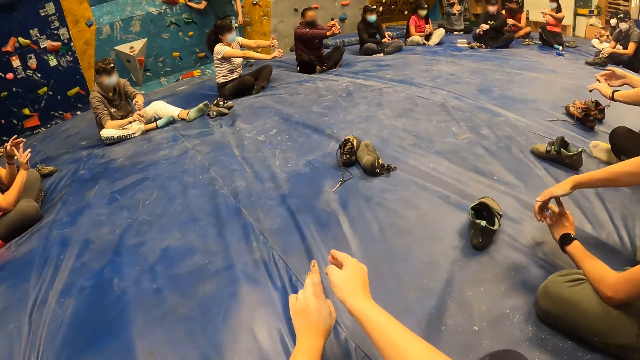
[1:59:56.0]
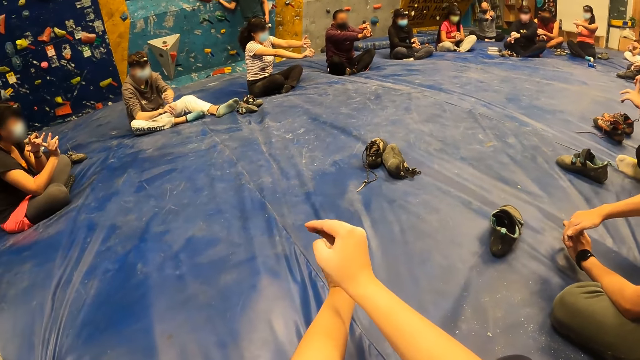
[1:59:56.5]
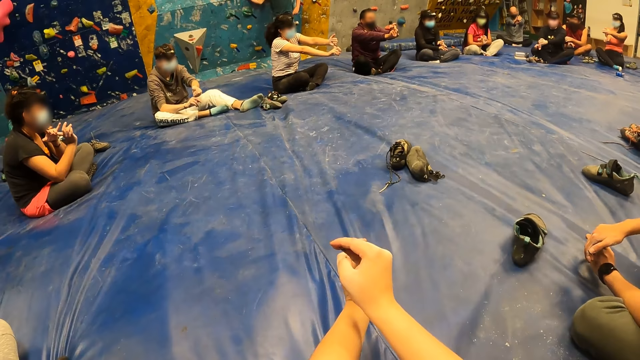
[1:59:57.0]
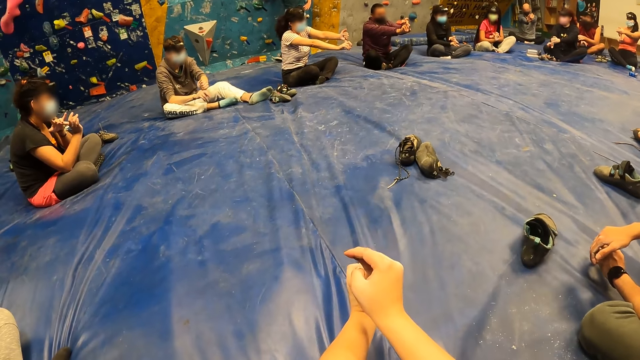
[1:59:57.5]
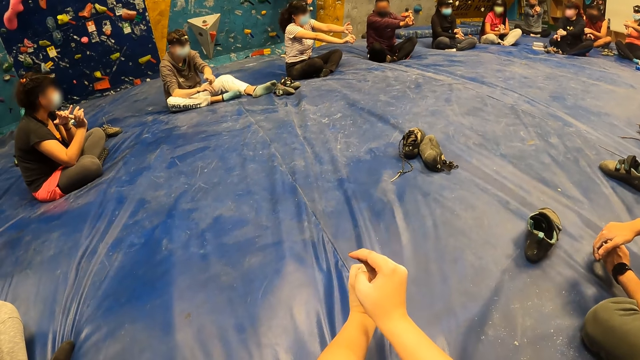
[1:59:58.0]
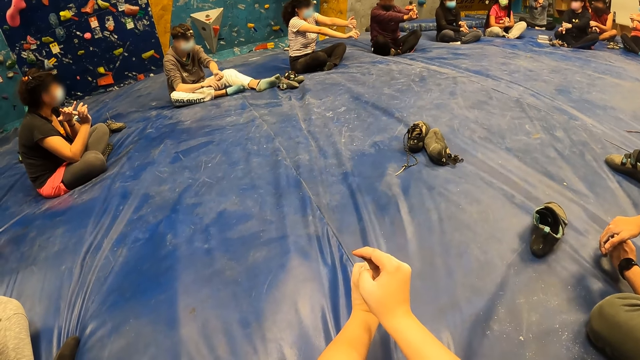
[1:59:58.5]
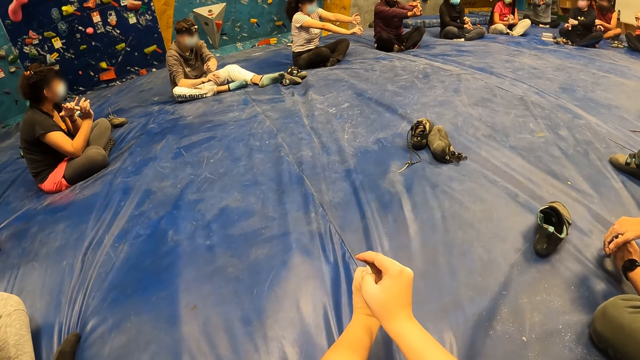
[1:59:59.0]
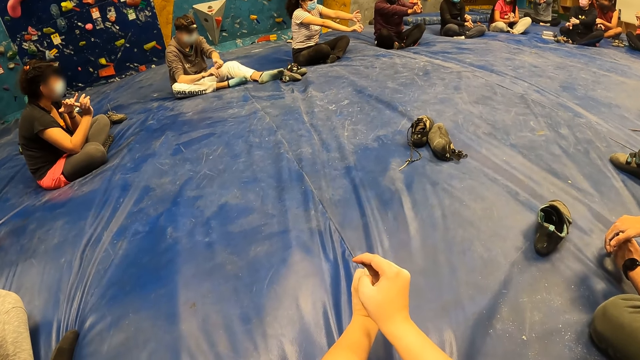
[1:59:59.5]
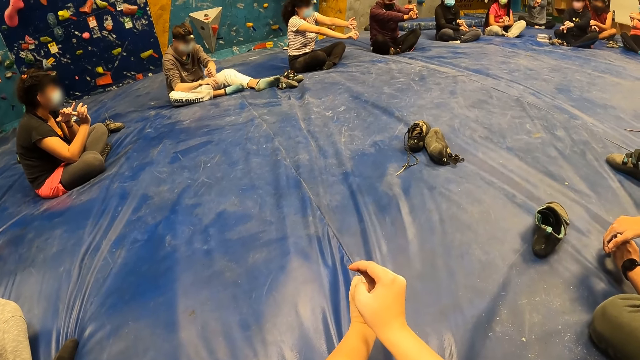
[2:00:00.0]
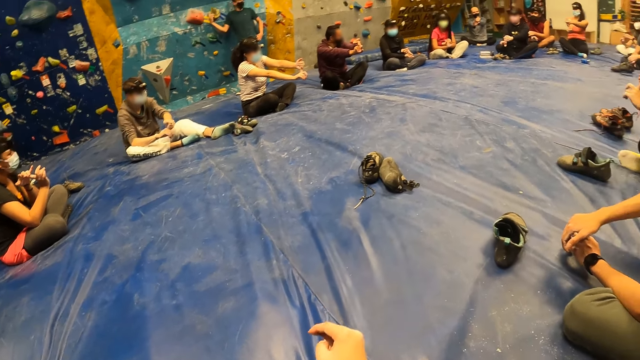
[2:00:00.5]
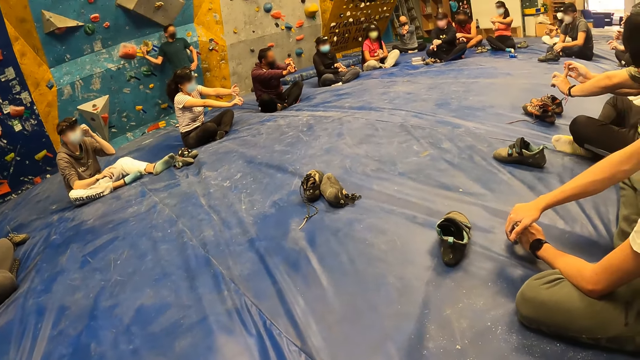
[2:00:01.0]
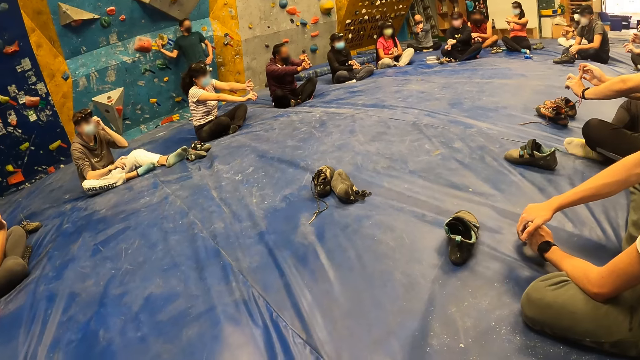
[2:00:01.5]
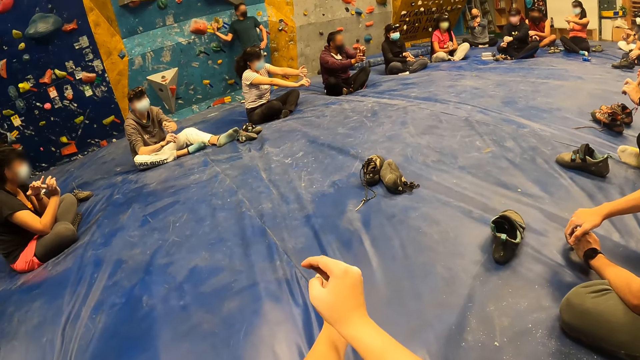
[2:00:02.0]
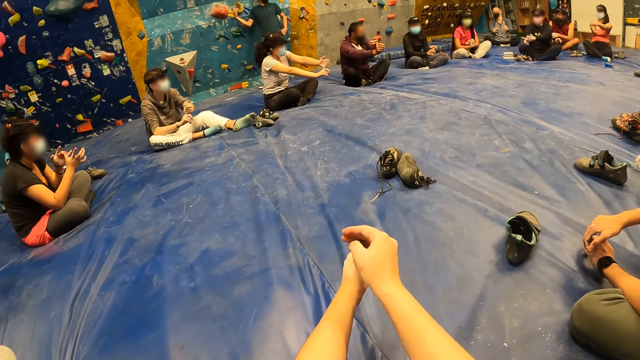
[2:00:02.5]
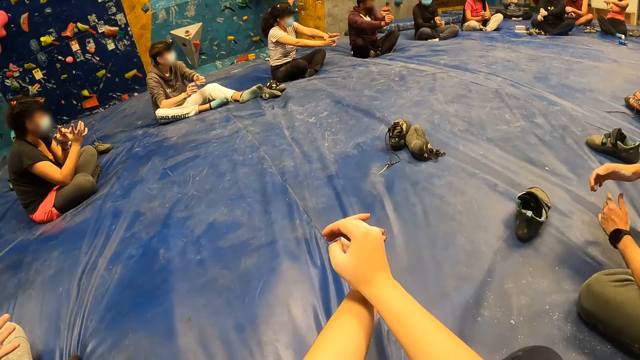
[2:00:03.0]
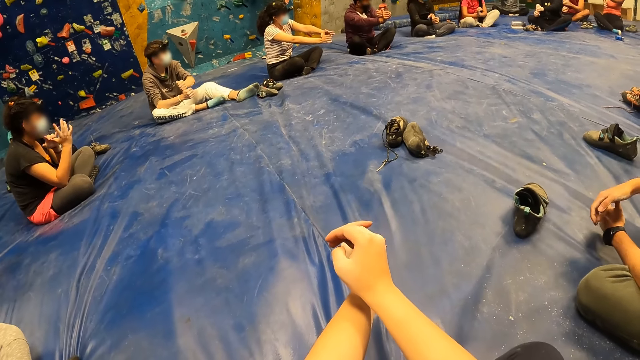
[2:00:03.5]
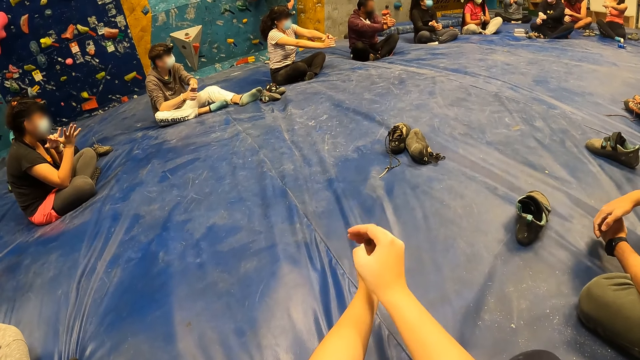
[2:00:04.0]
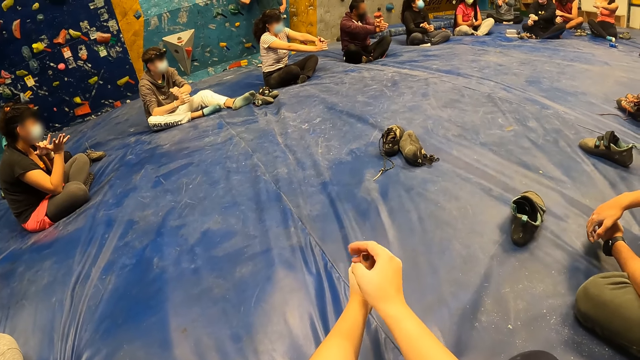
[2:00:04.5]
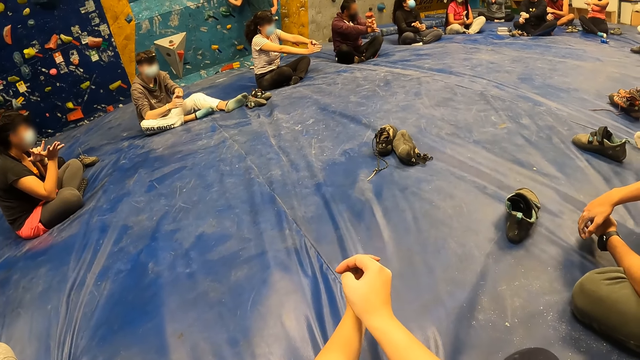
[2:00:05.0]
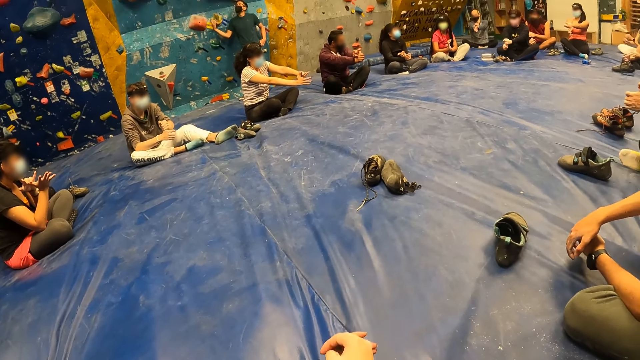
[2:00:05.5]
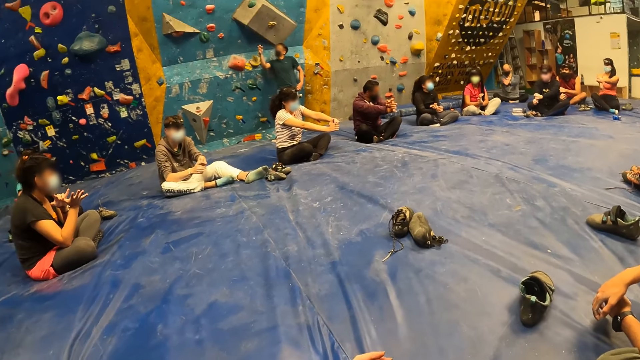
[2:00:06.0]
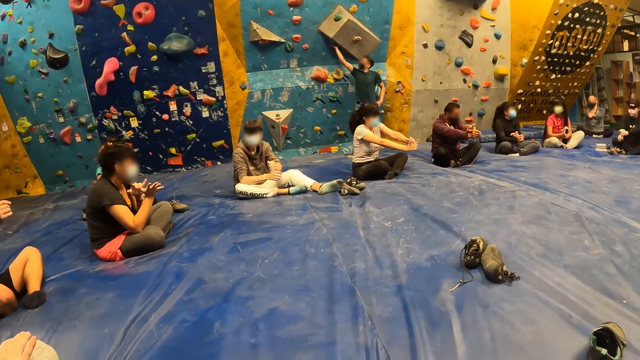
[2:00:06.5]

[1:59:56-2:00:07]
The camera wearer stretches her finger.

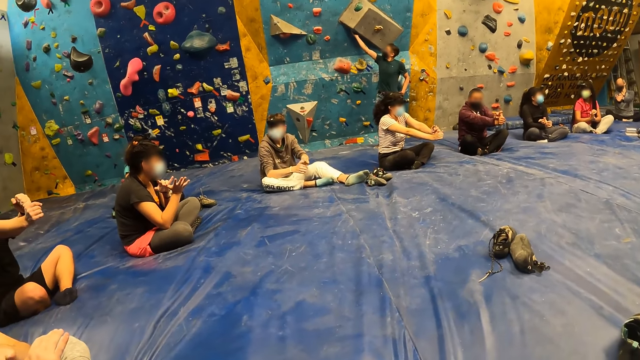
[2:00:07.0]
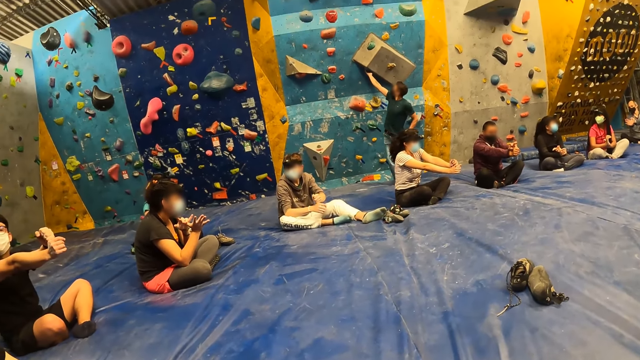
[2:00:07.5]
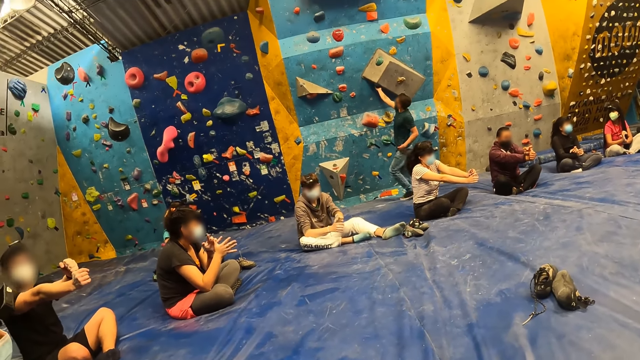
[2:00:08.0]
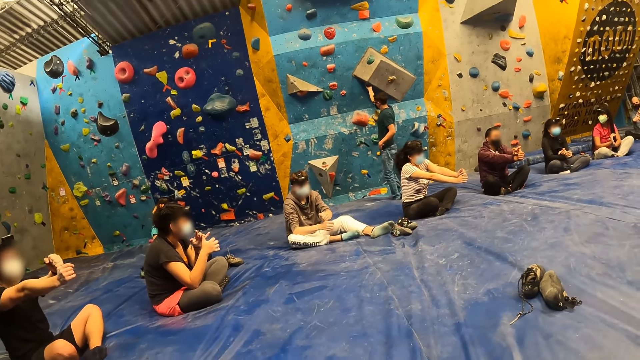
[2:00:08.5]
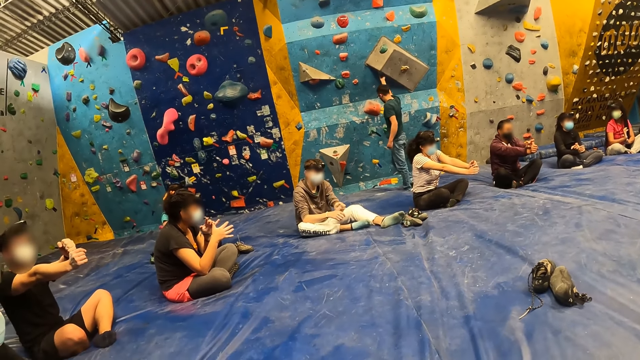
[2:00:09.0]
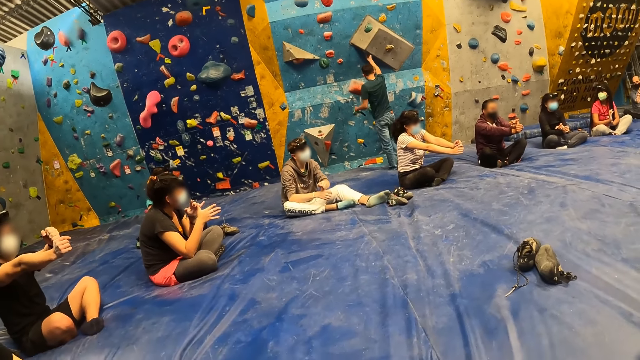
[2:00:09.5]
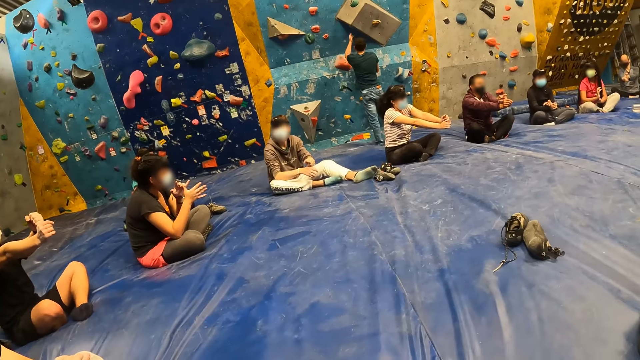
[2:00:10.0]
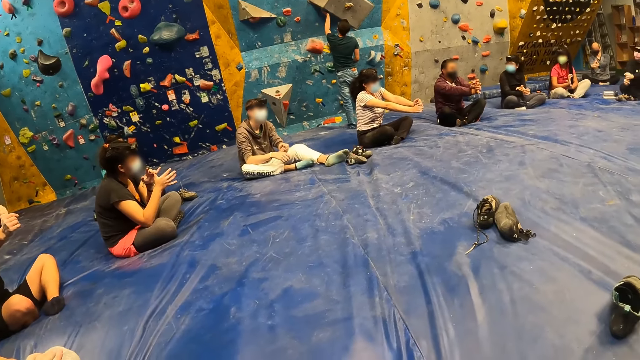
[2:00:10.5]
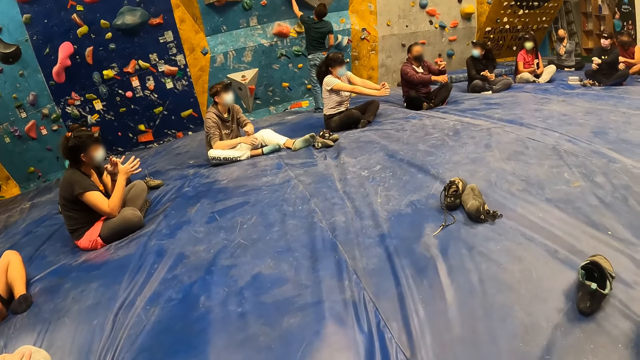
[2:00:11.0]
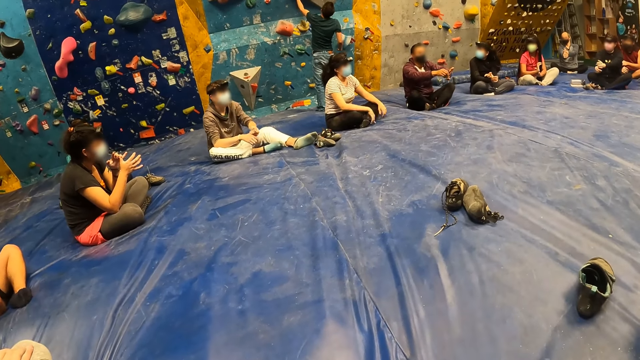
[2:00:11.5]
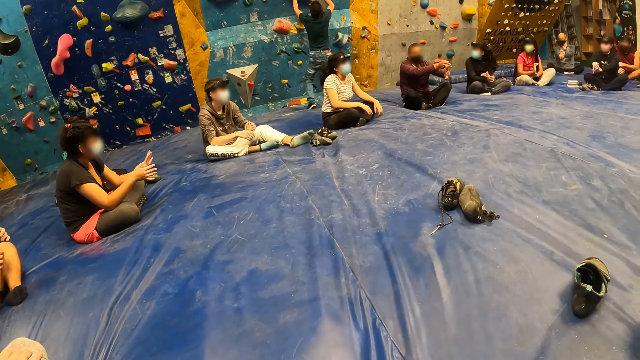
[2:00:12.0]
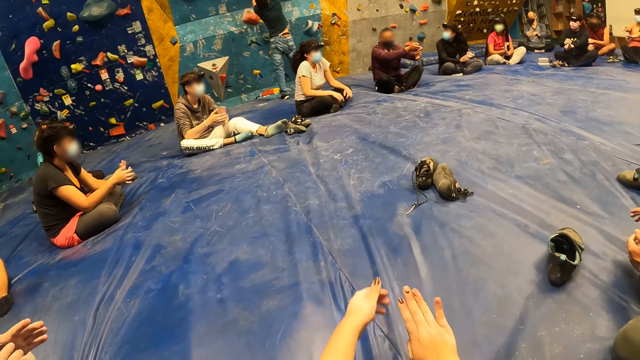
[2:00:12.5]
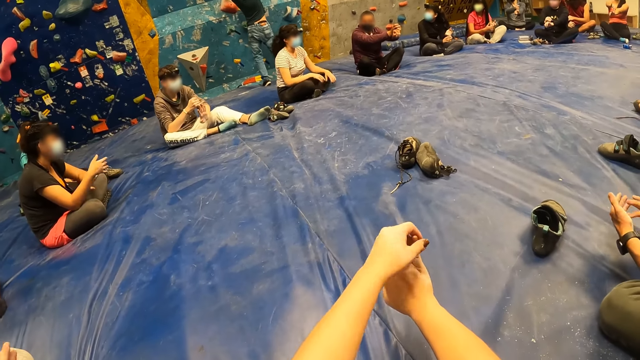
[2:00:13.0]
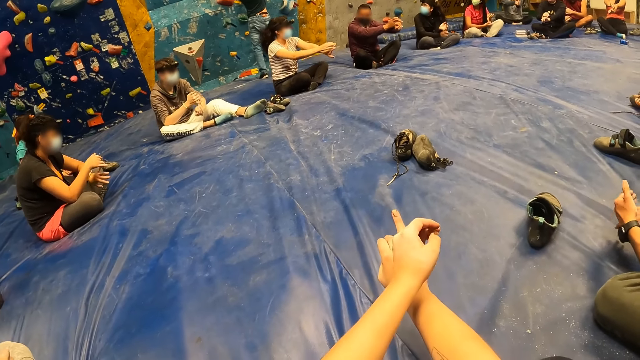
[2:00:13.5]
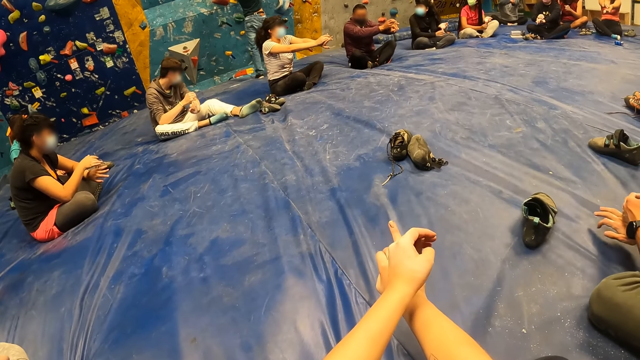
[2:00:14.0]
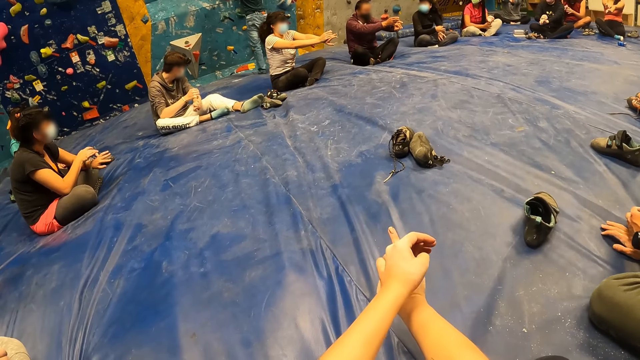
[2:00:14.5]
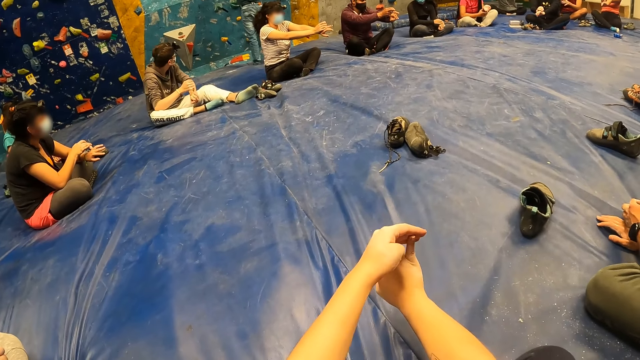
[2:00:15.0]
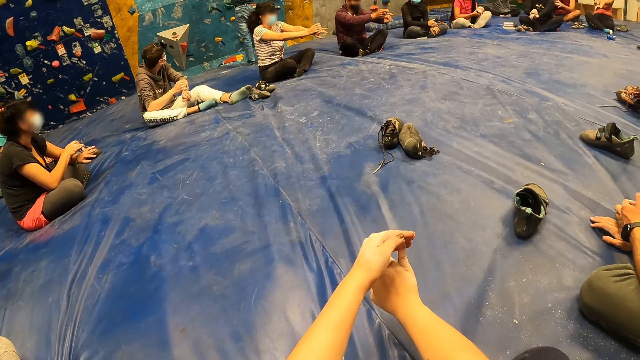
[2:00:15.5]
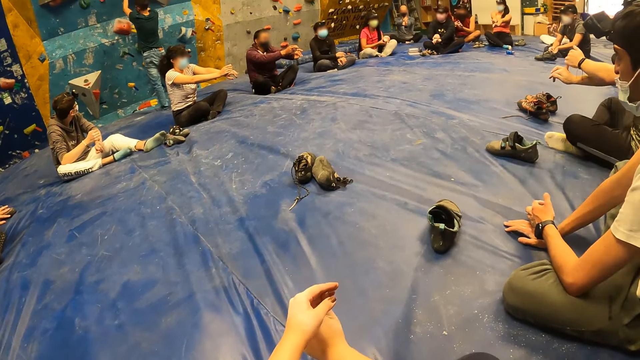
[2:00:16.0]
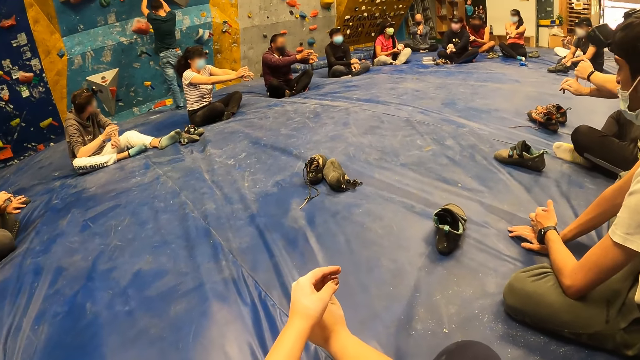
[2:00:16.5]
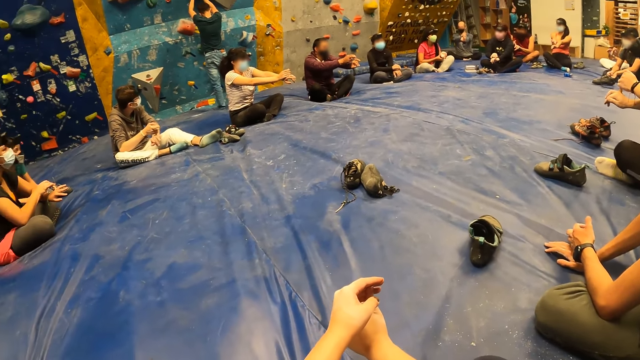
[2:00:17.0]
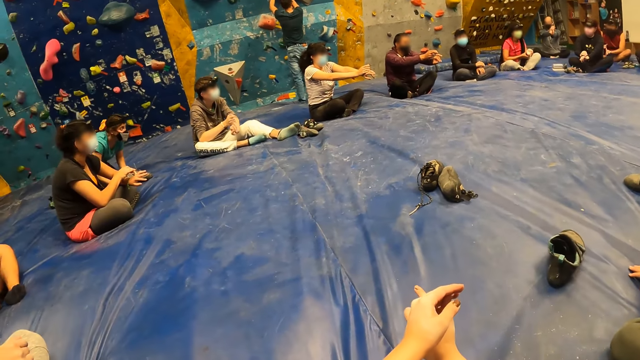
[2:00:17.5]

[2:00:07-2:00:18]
The instructor stretched his left little finger with his right hand. The camera wearer stretches her right little finger with her left hand.
